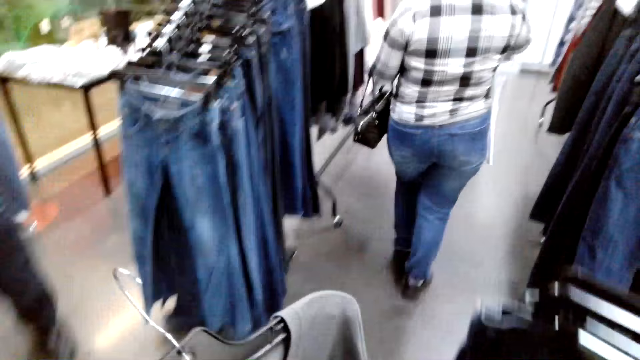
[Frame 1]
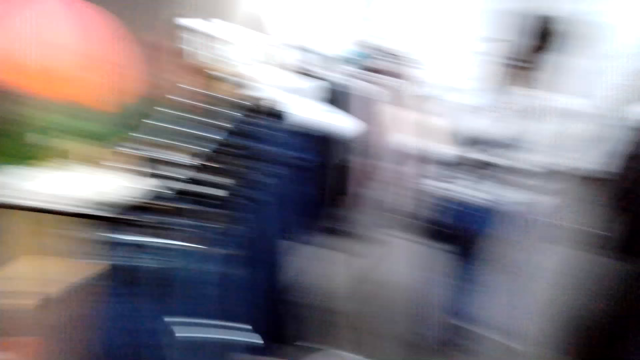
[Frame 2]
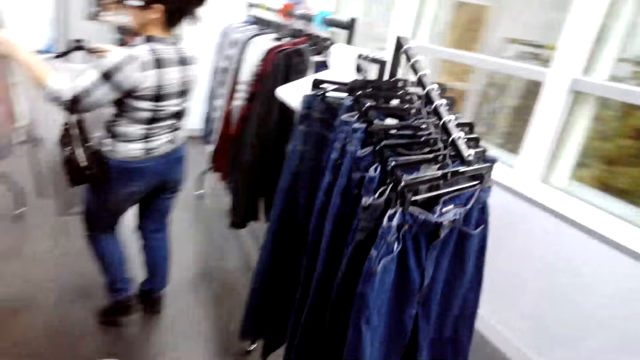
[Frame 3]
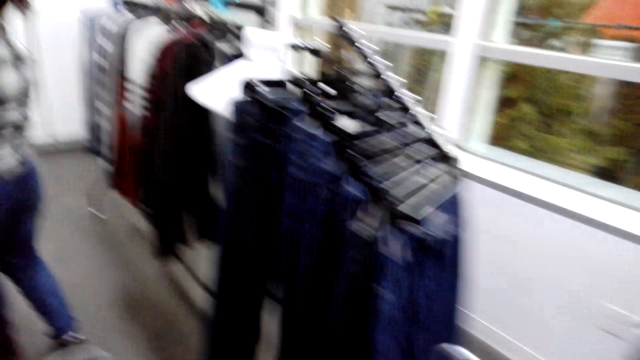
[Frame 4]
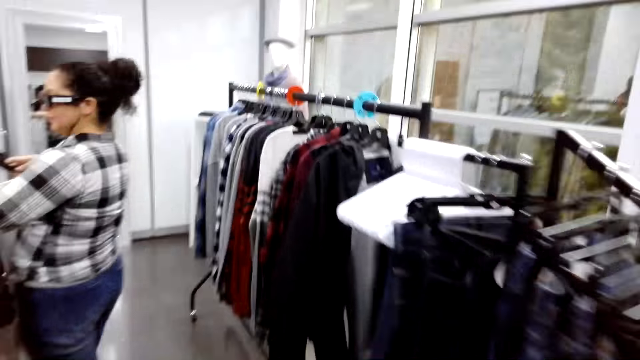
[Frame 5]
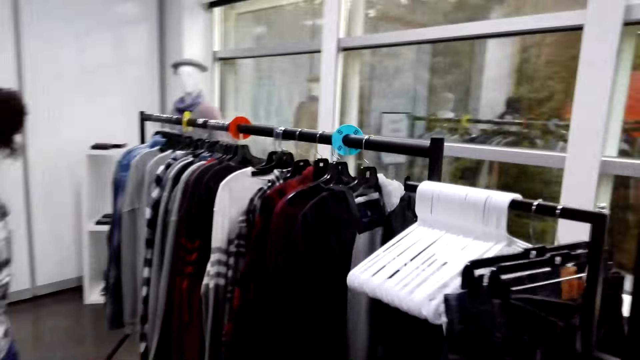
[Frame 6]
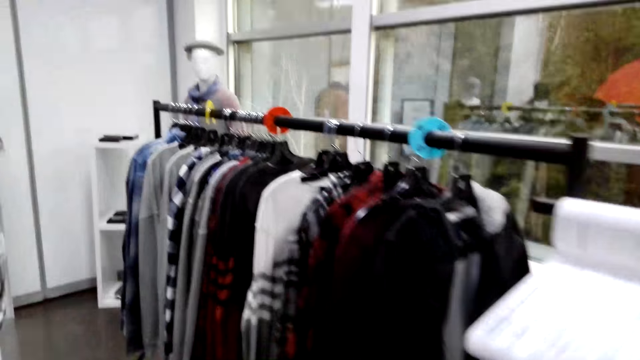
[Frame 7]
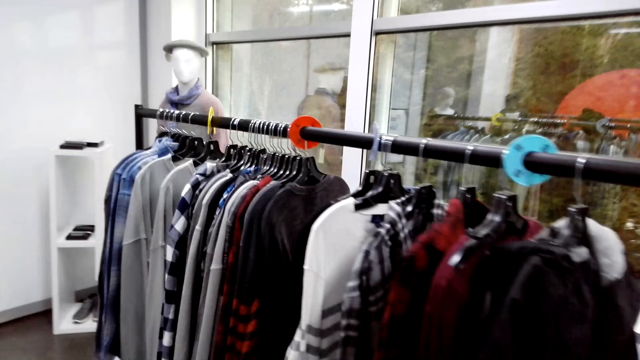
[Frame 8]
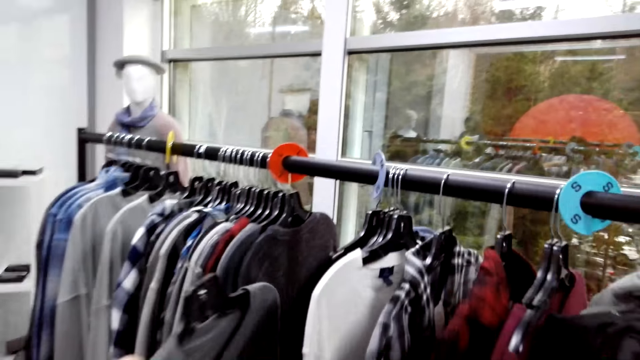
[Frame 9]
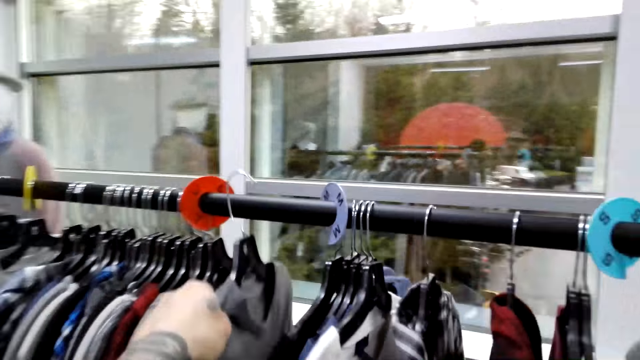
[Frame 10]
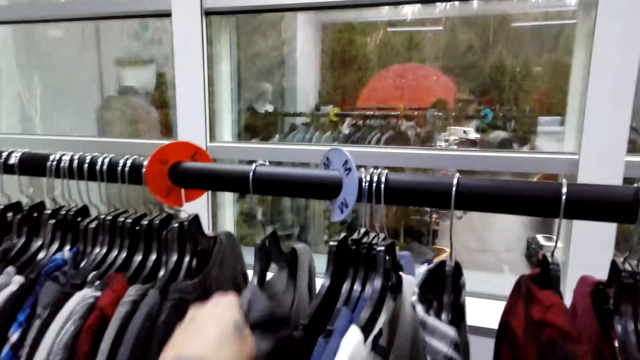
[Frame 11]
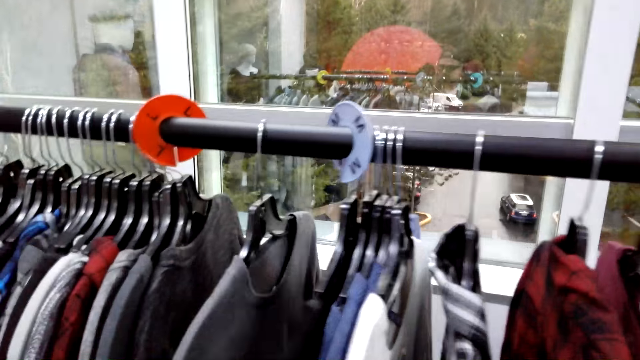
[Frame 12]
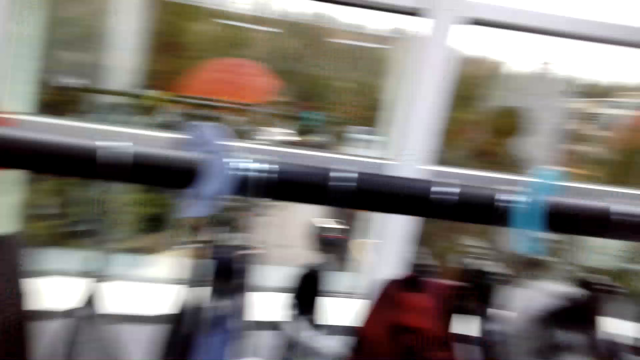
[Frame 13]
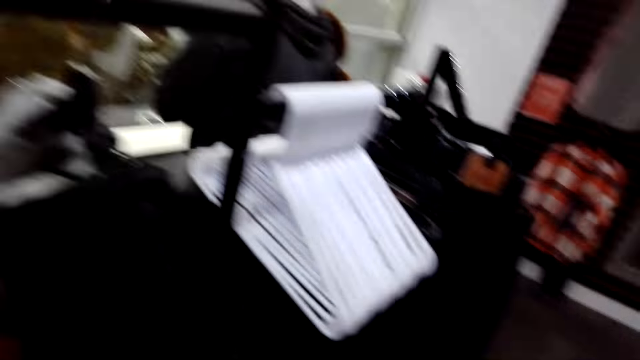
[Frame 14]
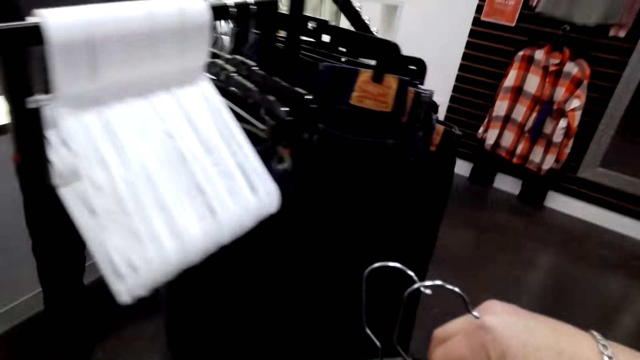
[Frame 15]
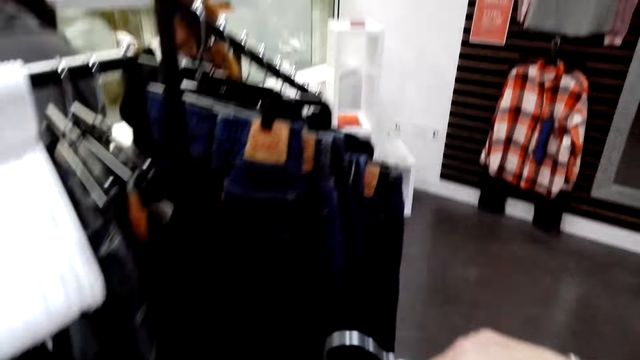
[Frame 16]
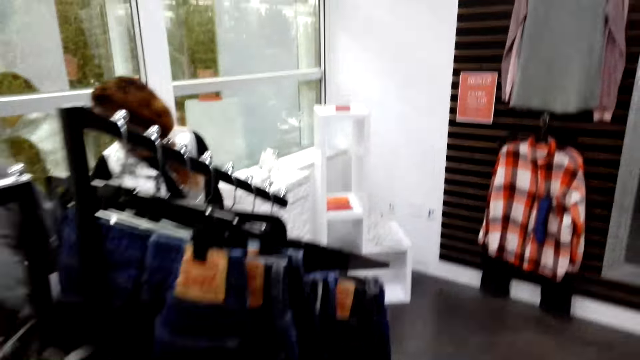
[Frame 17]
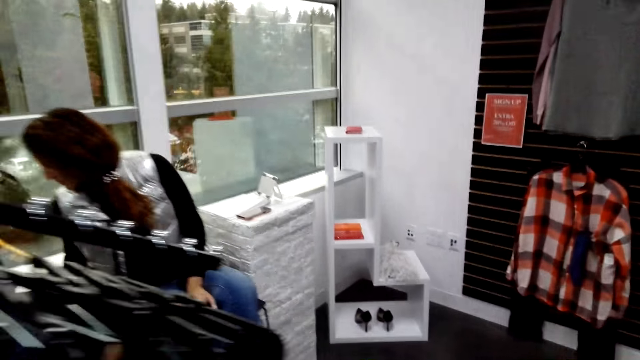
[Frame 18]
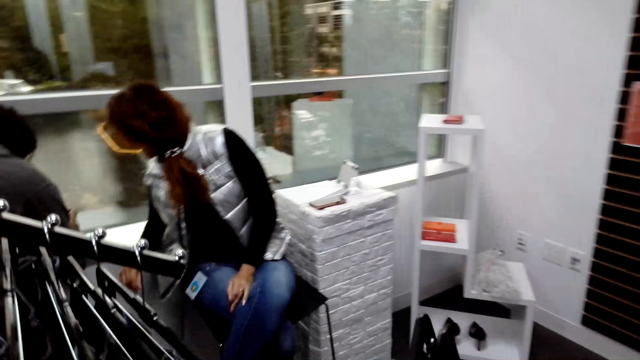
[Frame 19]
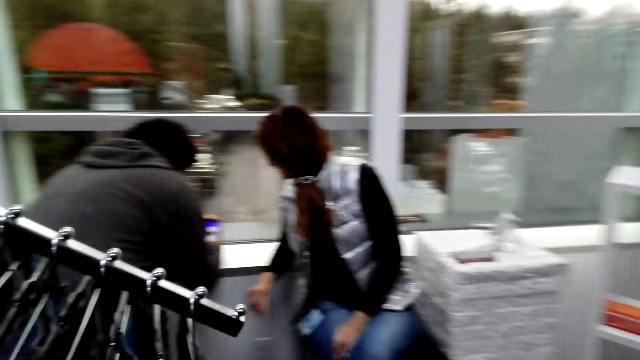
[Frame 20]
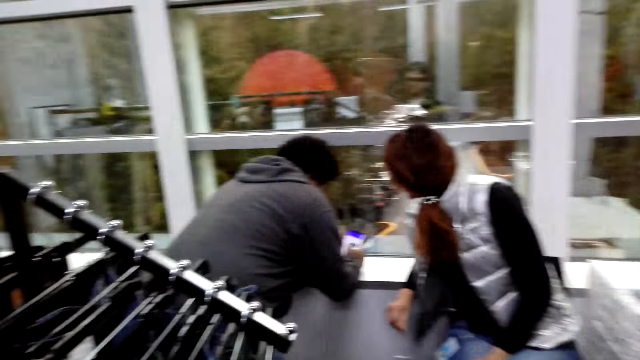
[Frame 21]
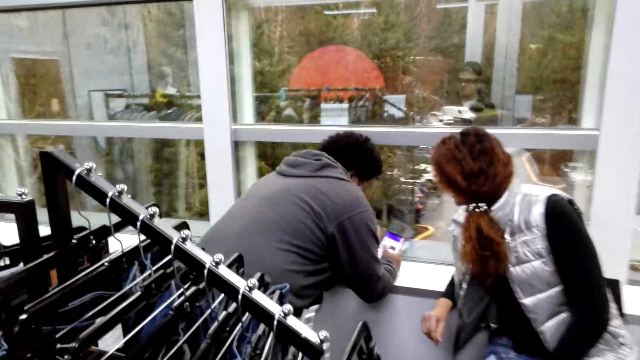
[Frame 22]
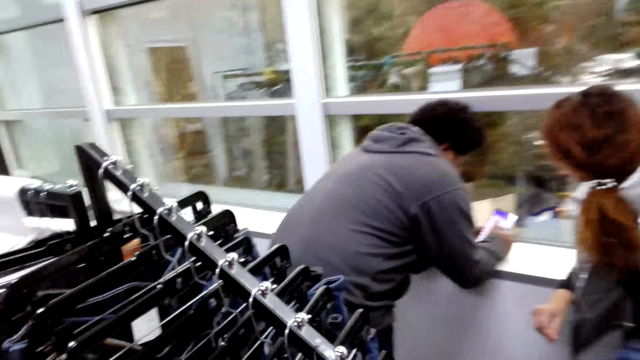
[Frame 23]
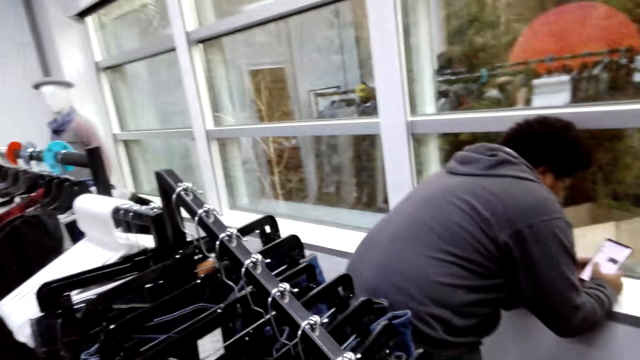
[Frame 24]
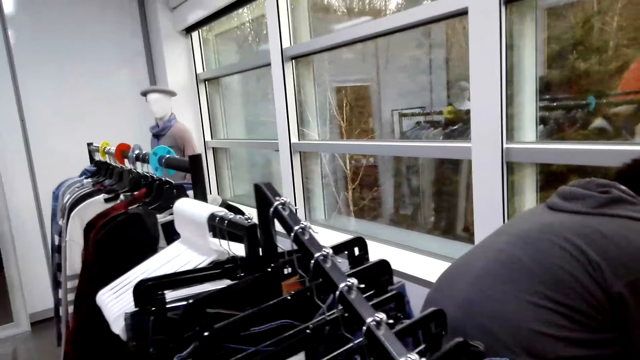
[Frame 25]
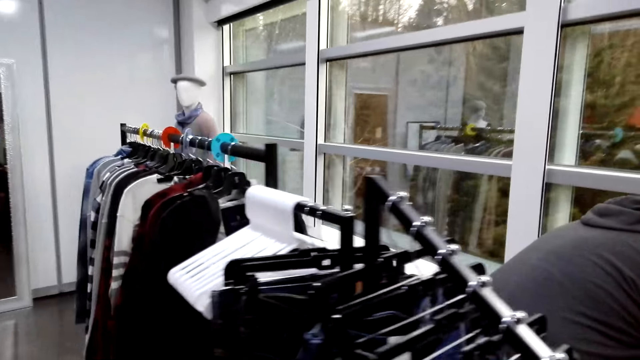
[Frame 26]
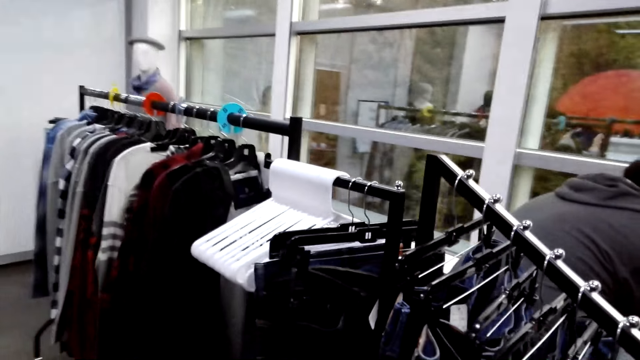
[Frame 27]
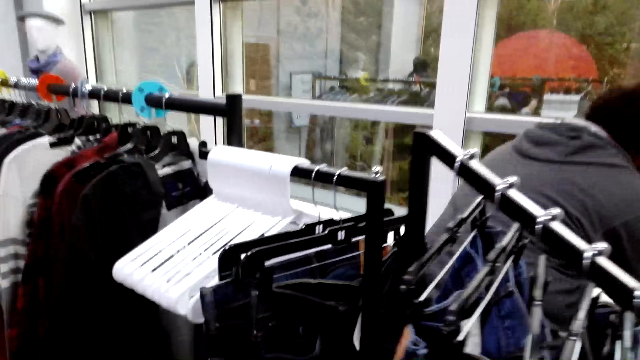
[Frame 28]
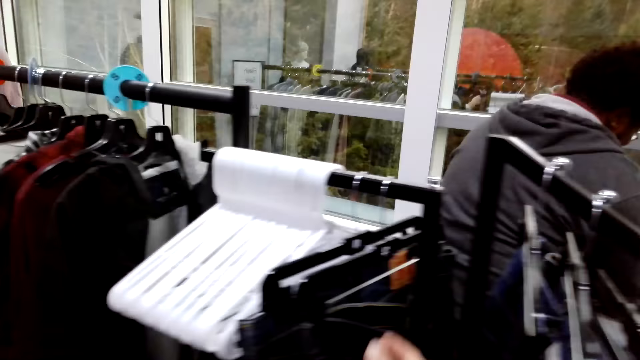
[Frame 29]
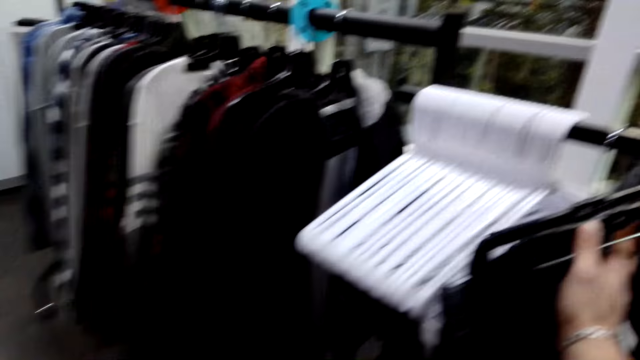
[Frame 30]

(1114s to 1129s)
A woman returns a cloth on the rack. The woman walks in the room. The camera wearer walks in the room. They return a cloth on the rack. They hang the t-shirt. They turn around. They walk in the room. They hang the trouser.

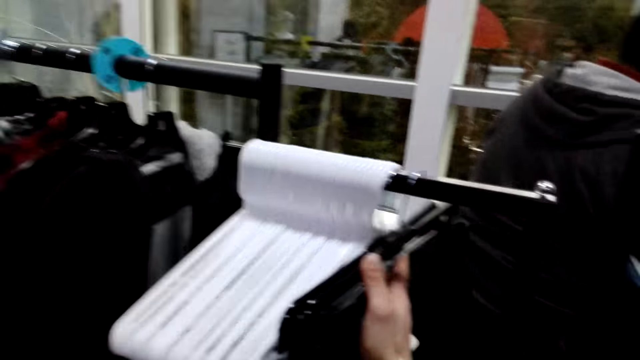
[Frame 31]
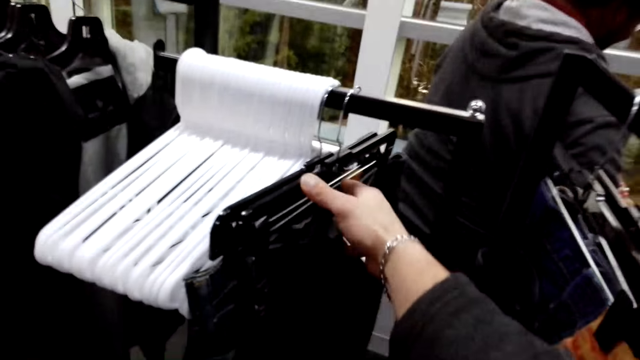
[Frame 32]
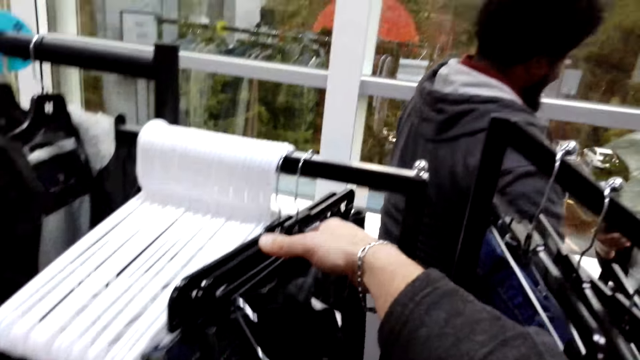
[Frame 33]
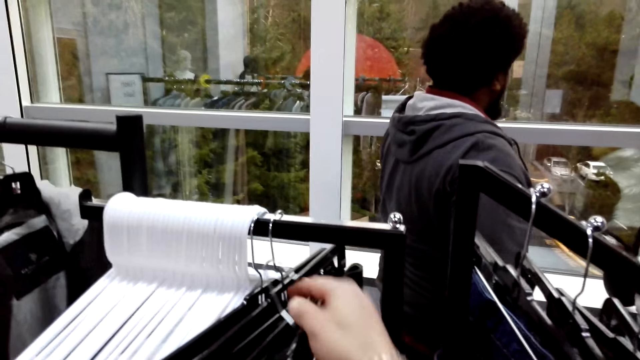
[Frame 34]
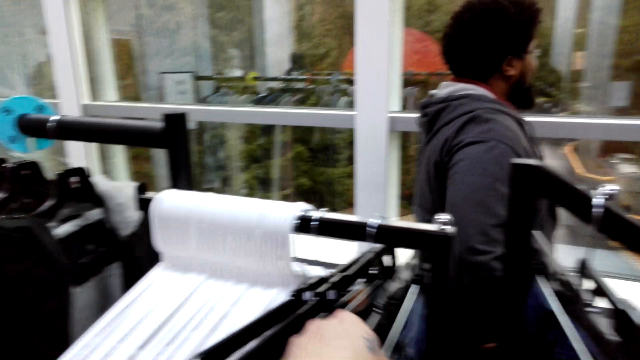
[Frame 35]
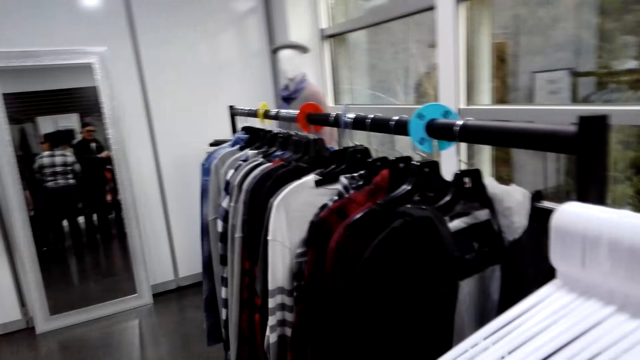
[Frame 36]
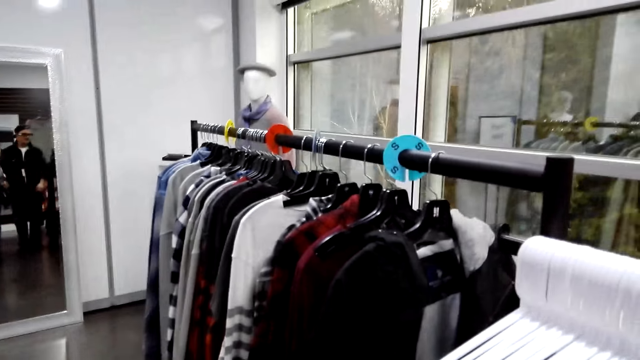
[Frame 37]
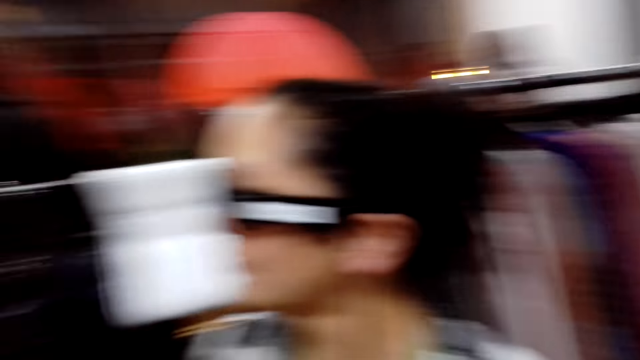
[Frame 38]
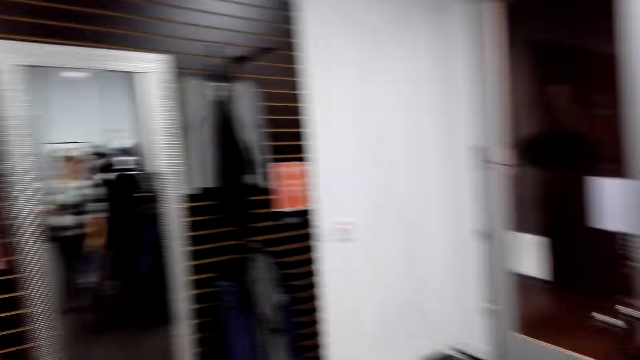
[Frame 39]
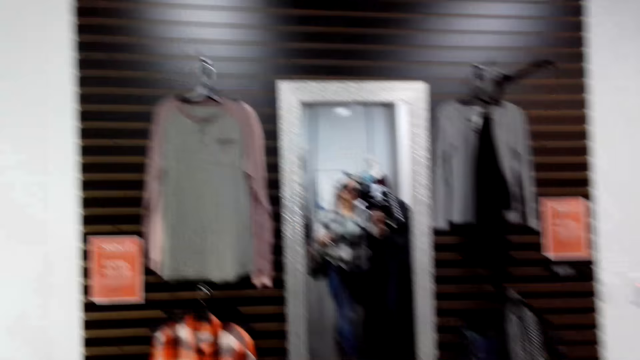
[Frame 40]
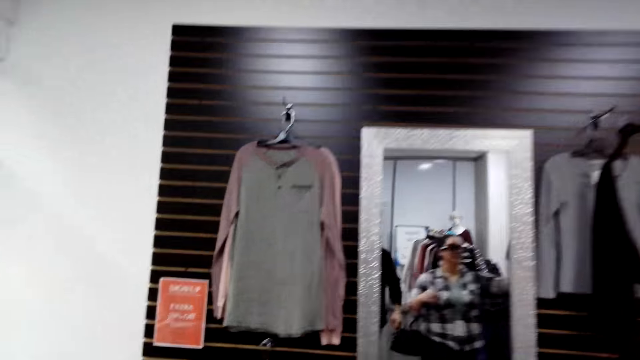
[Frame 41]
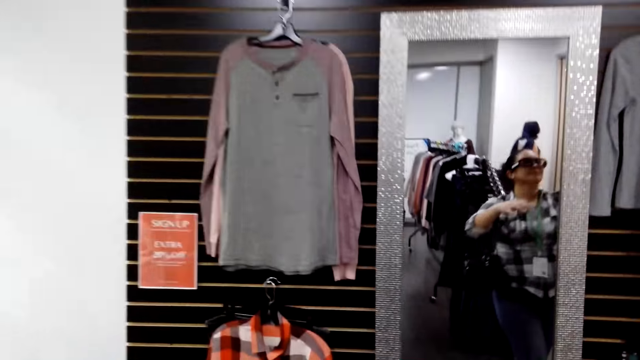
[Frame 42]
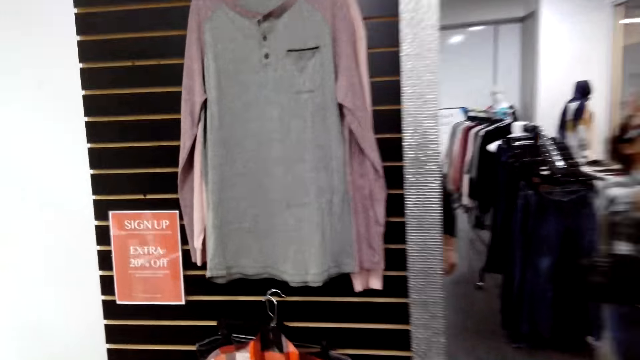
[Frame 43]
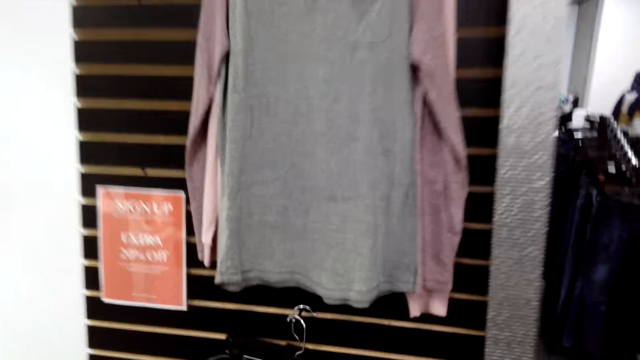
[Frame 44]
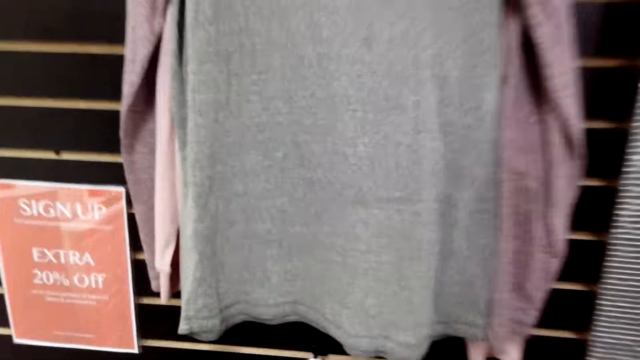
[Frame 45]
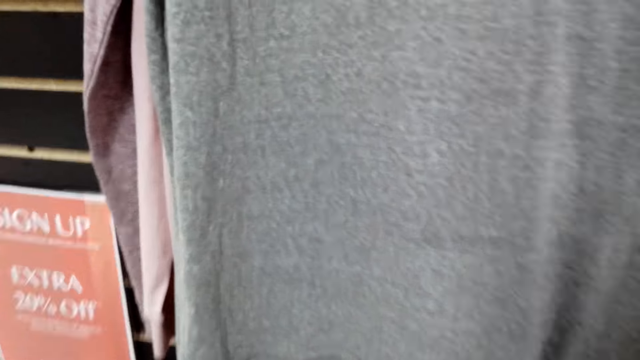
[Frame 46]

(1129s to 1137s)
The camera wearer pushes the trousers. They touch a cloth on the rack. They take the trouser. They look around. They turn around.
